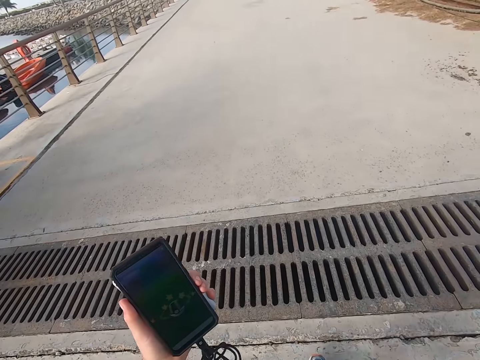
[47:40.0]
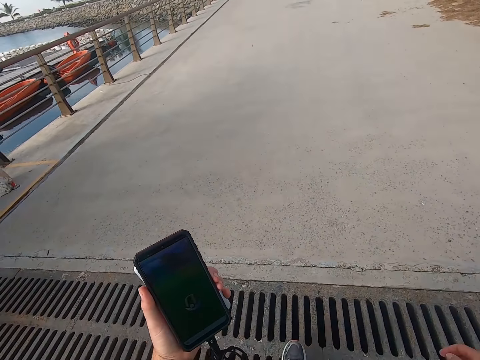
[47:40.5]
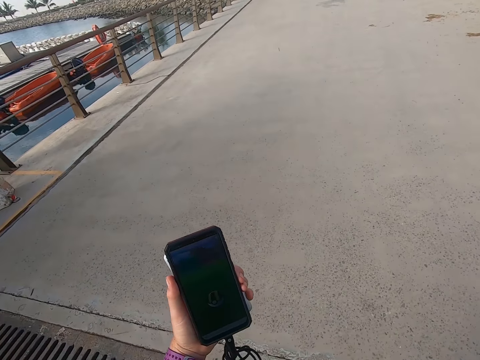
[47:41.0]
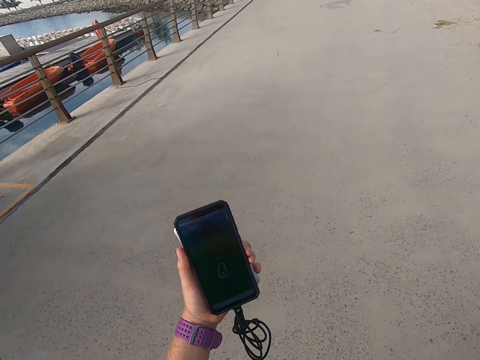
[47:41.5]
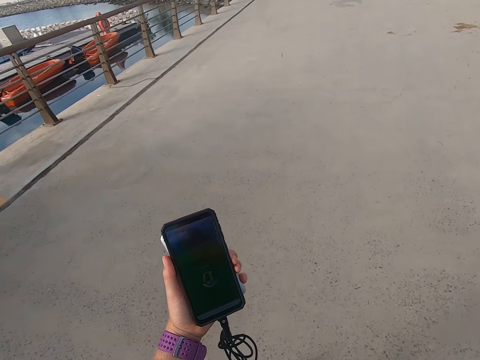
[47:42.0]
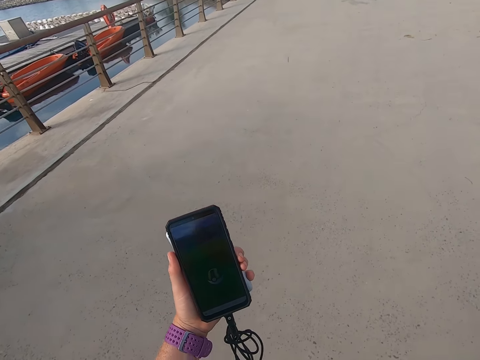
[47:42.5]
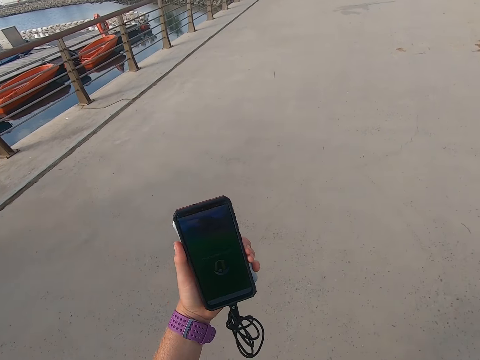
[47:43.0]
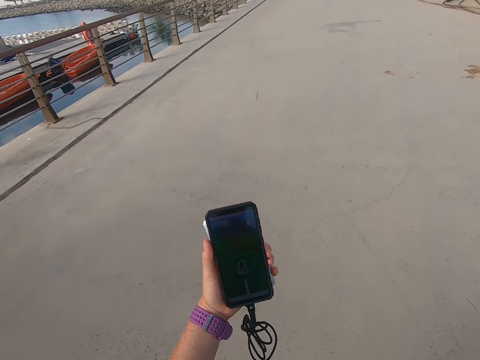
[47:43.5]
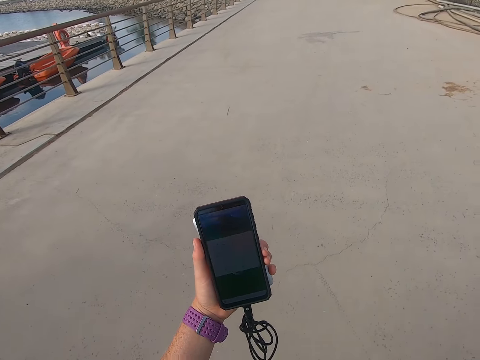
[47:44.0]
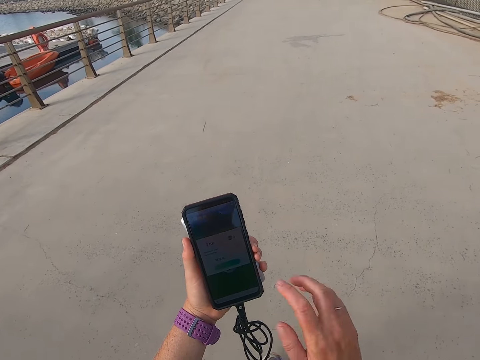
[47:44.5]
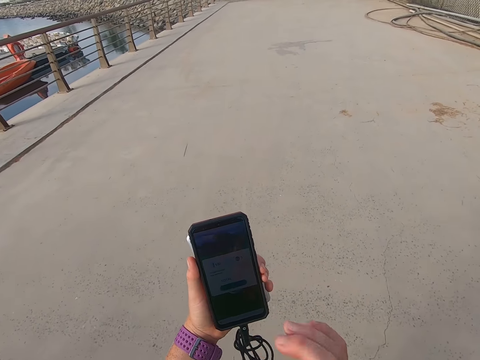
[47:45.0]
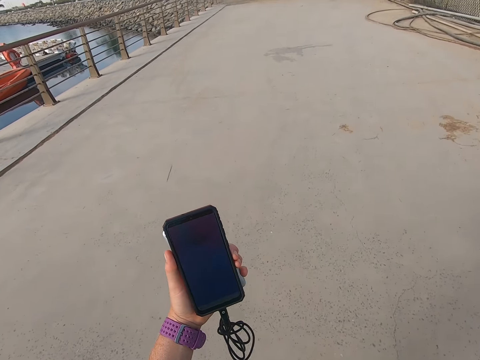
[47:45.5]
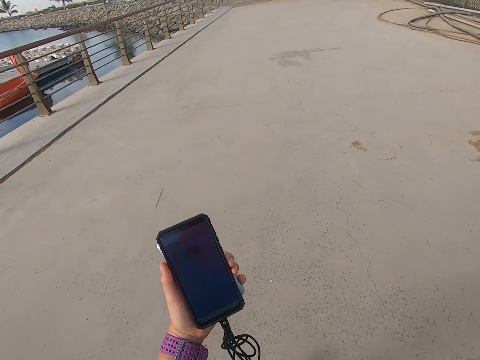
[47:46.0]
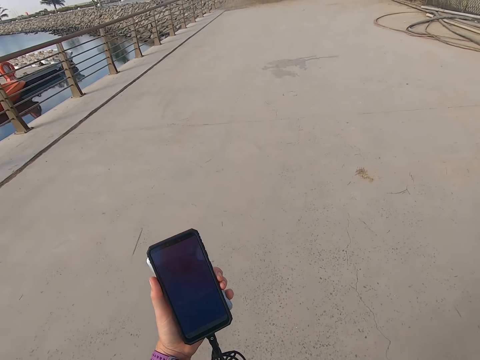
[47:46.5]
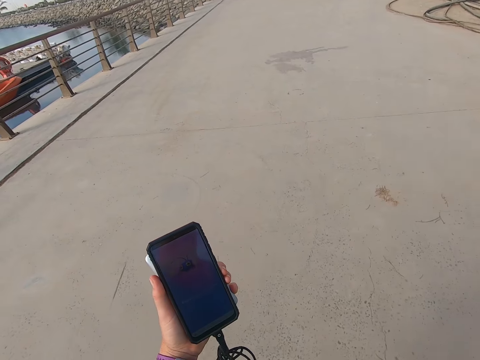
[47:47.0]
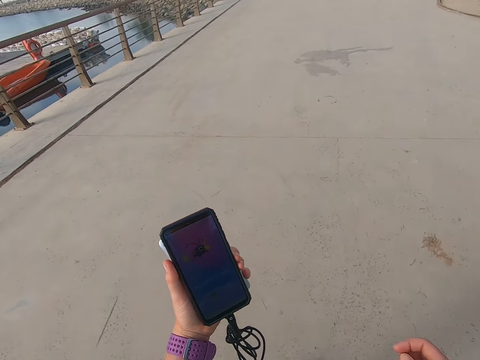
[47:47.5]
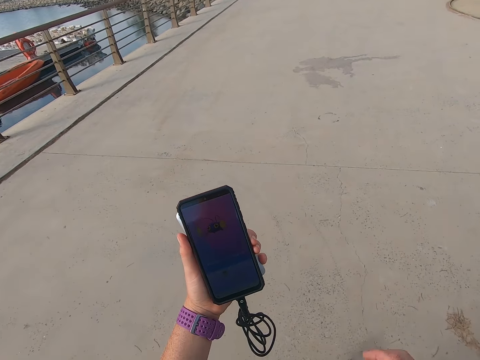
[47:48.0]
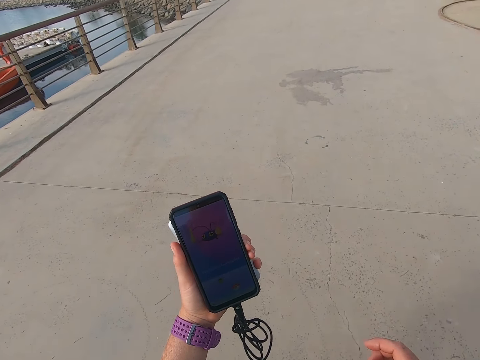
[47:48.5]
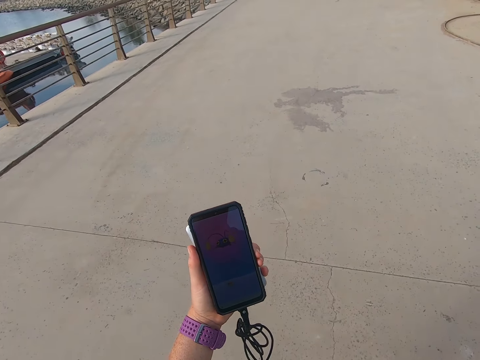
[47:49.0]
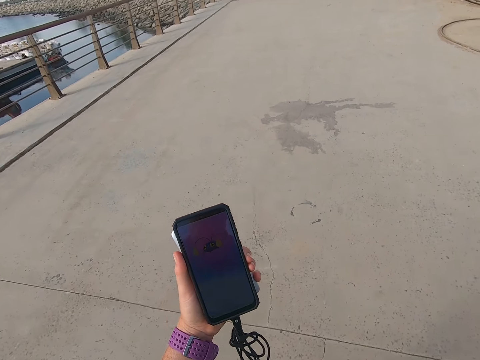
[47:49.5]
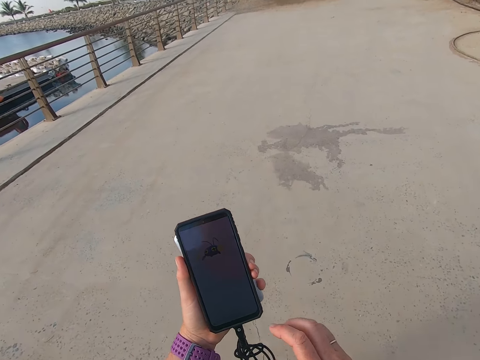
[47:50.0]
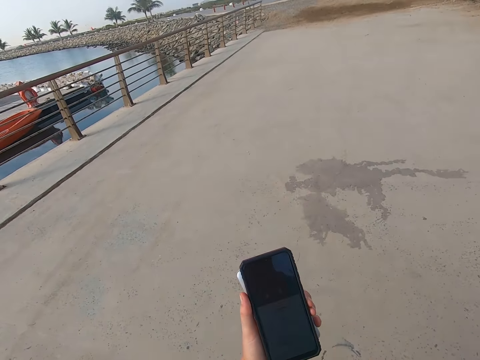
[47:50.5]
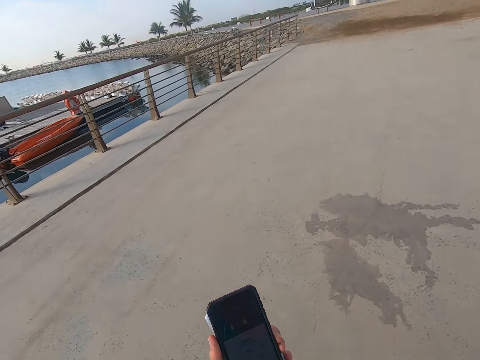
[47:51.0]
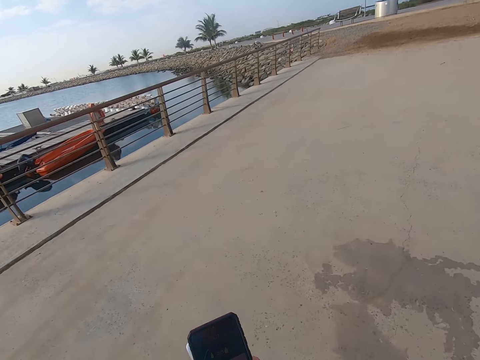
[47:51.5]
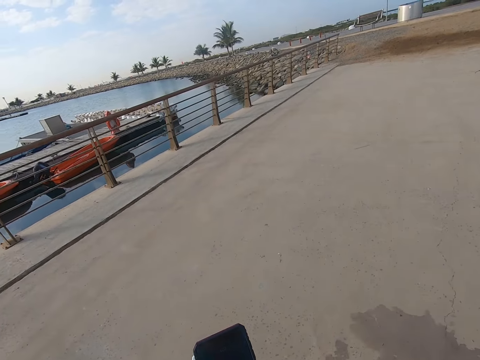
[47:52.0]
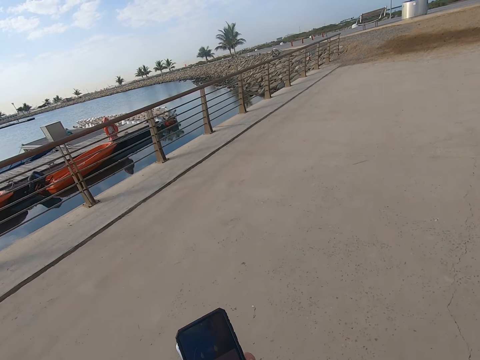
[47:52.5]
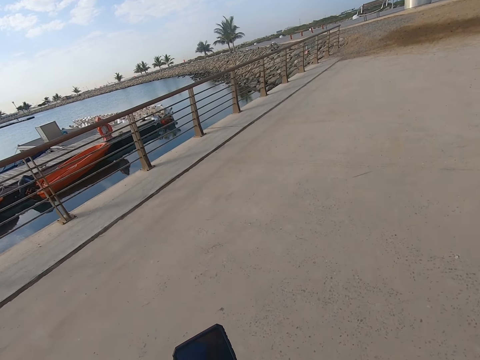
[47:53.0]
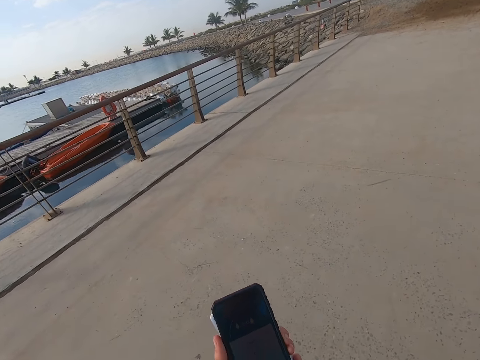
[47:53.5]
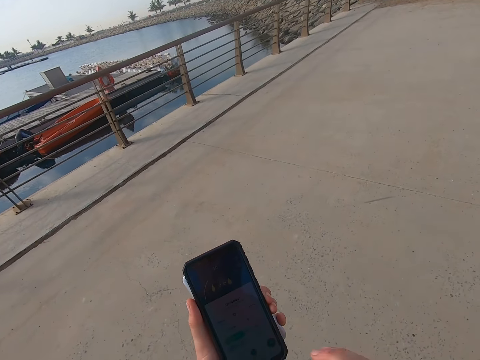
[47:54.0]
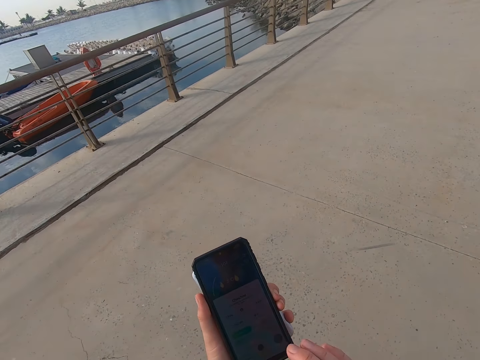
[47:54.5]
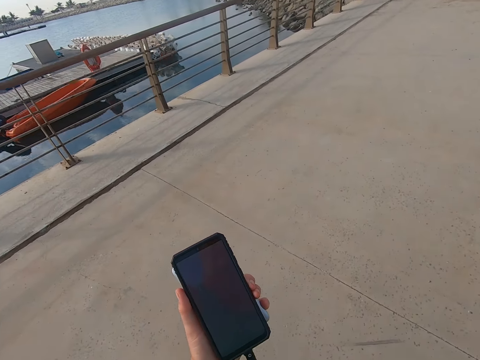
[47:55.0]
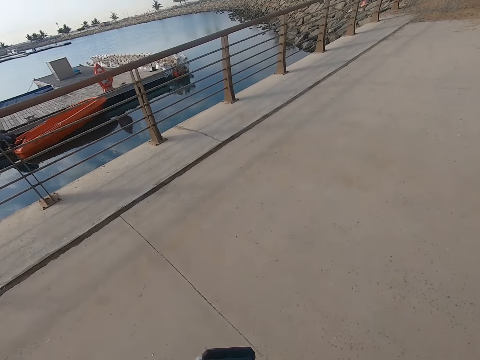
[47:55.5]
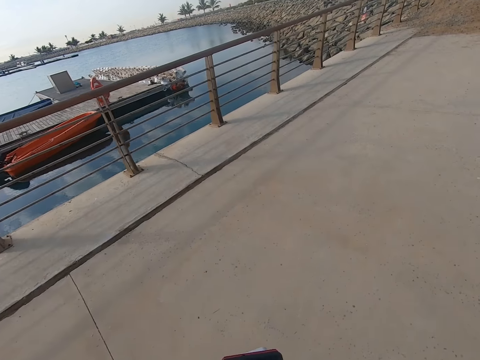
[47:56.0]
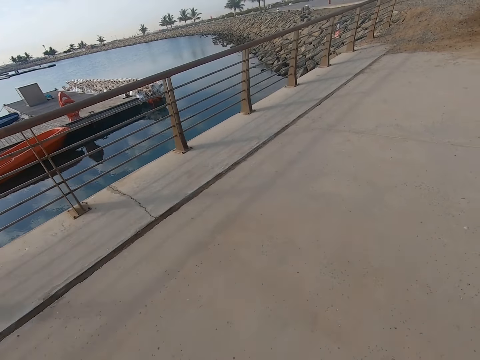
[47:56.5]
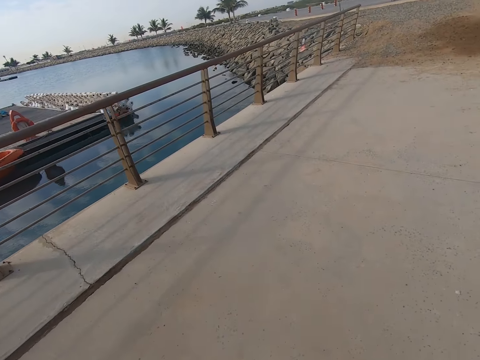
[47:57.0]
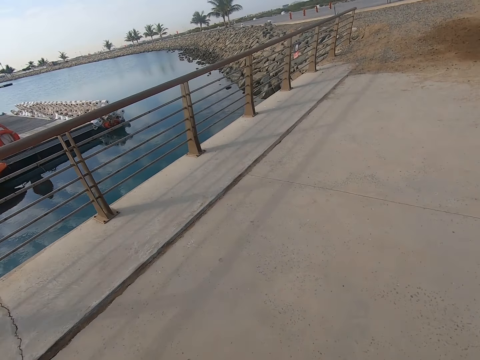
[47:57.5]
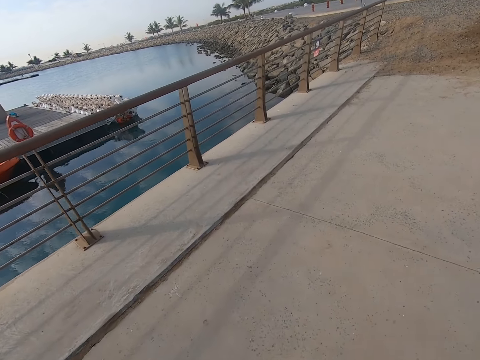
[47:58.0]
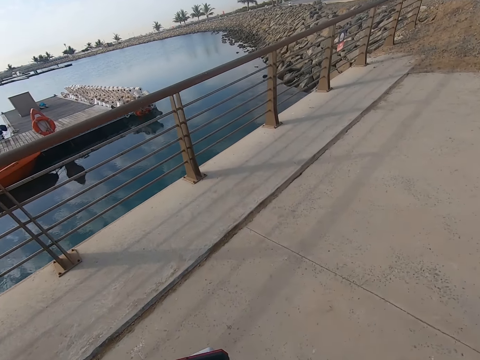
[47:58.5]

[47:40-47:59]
The camera wearer stares at a phone. They walk across a bridge. They operate the mobile phone. They walk towards a bridge rail. They walk on the beach park.

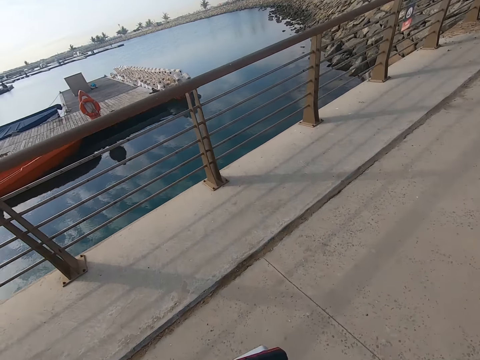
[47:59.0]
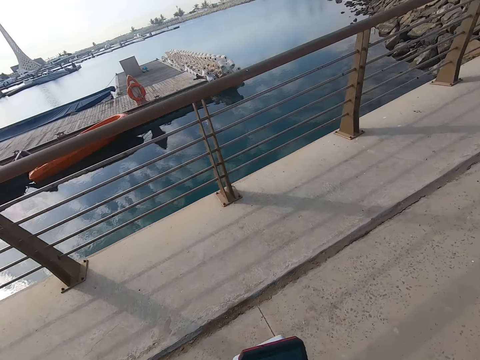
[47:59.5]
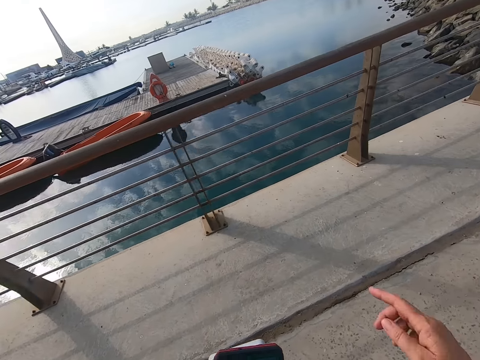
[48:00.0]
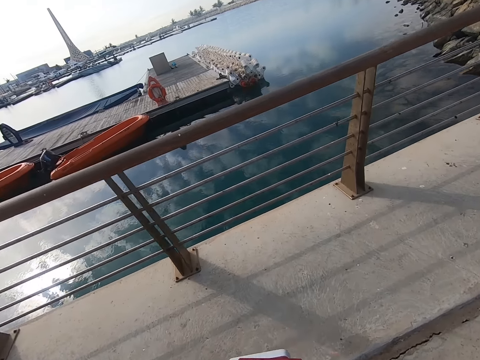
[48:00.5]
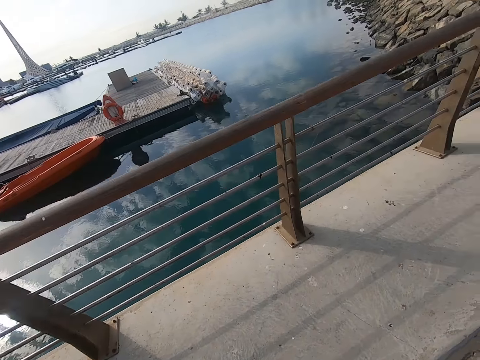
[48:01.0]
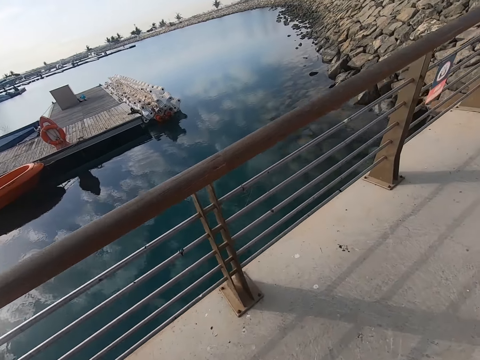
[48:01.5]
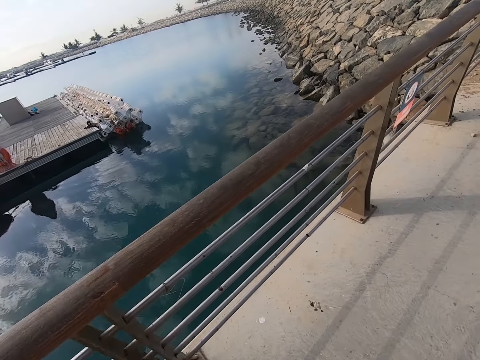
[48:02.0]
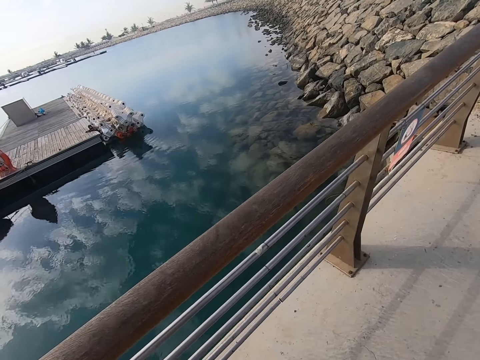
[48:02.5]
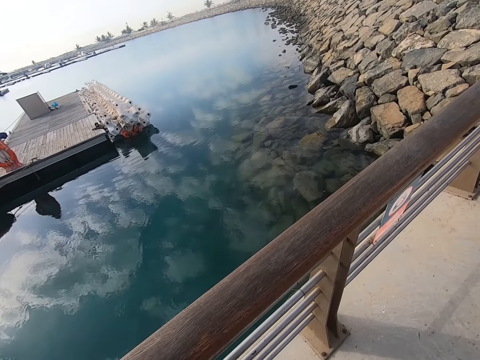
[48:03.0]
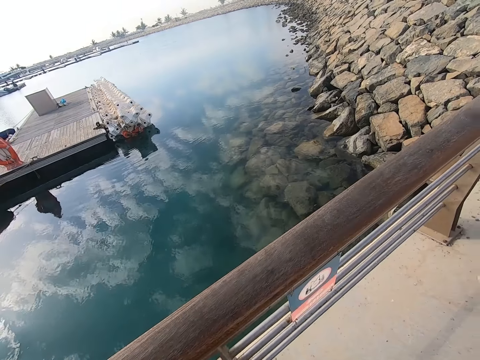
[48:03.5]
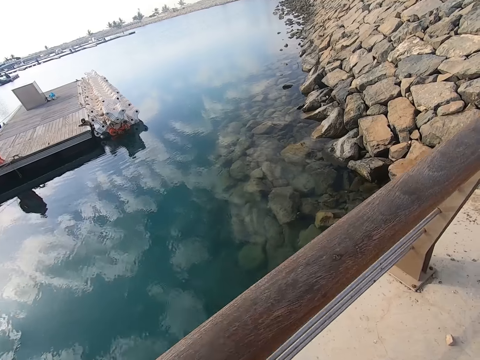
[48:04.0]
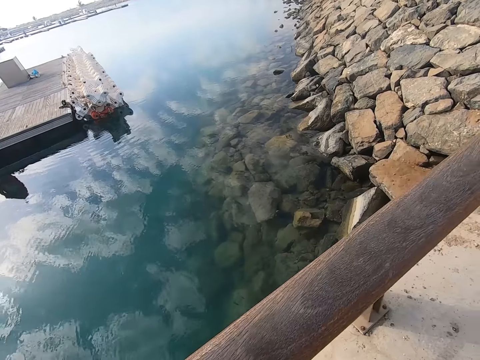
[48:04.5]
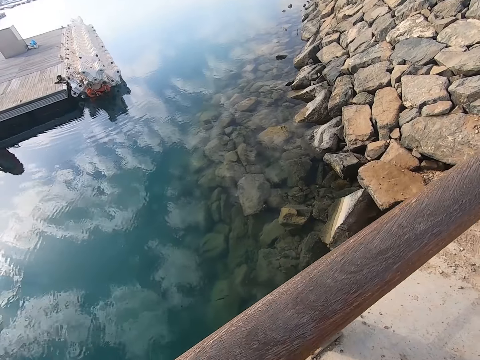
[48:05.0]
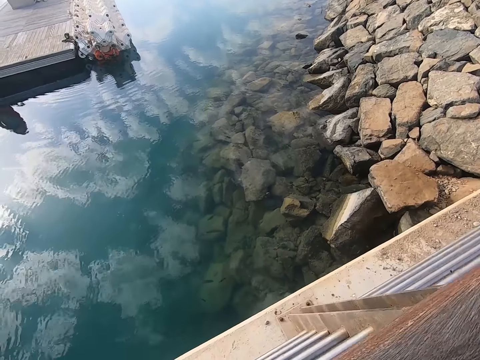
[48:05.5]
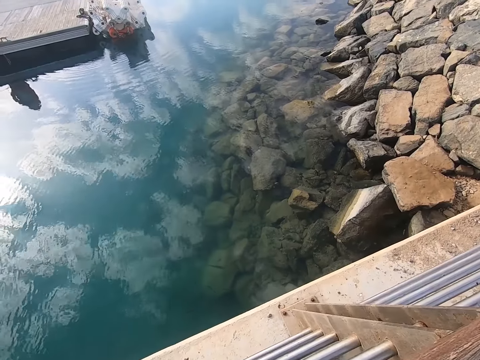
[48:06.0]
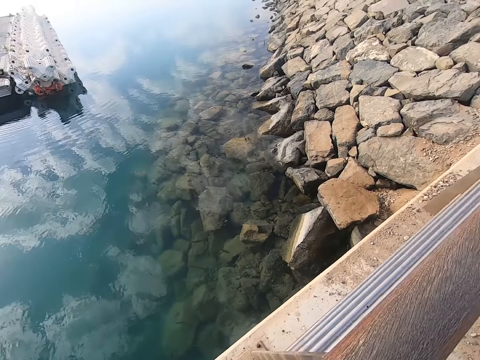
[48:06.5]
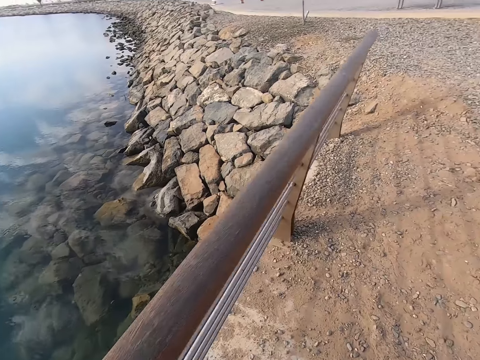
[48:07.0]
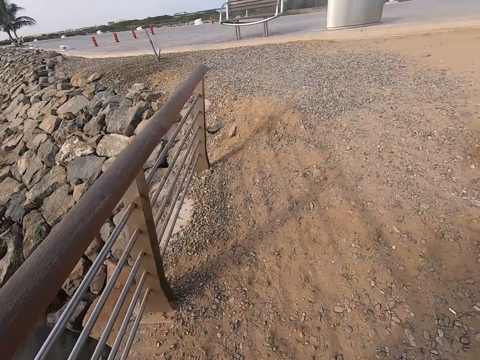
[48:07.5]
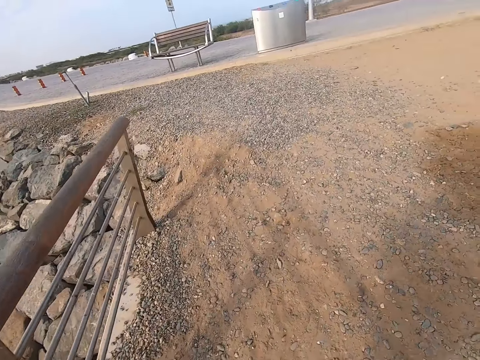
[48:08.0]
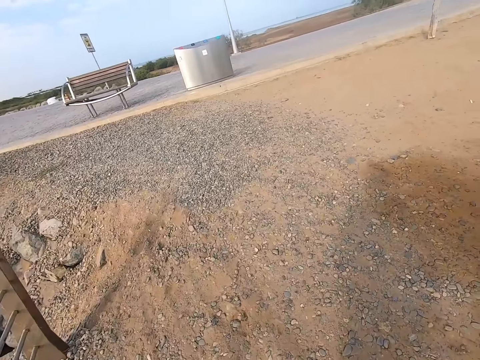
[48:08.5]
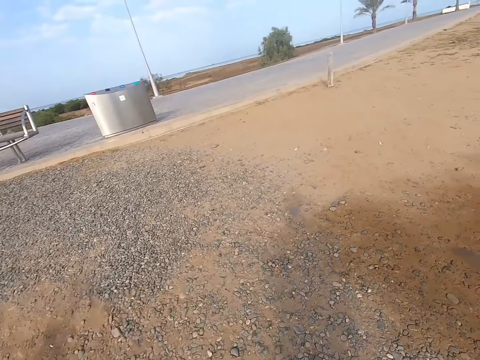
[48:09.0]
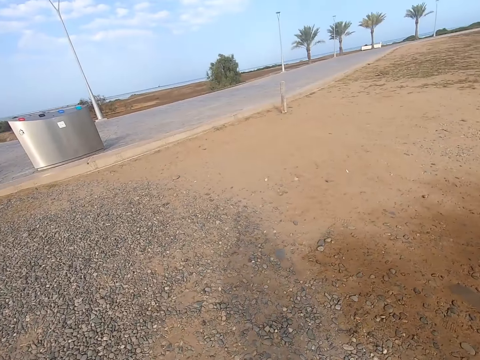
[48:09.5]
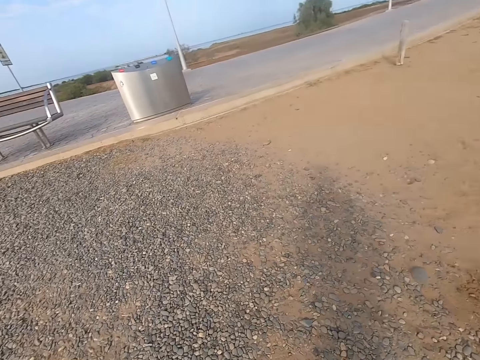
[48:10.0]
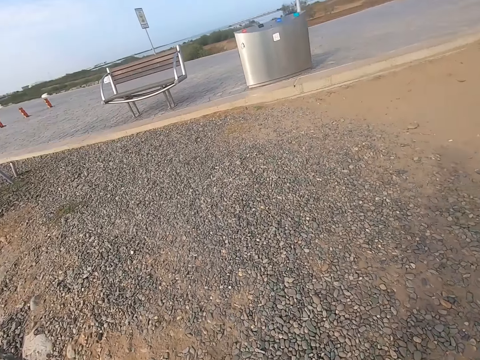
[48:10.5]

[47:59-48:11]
The camera wearer stares at the waters. They walk down the bridge.
